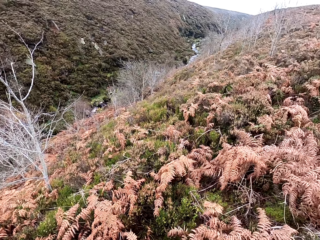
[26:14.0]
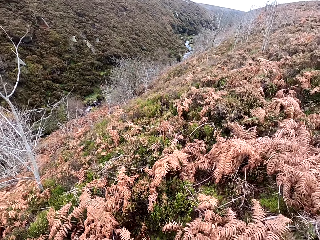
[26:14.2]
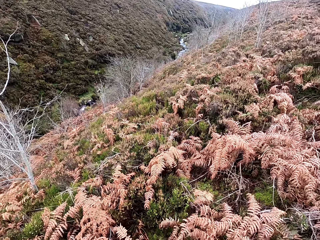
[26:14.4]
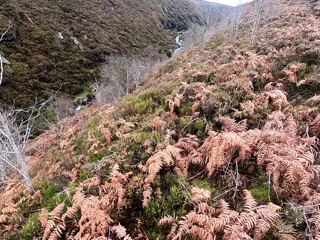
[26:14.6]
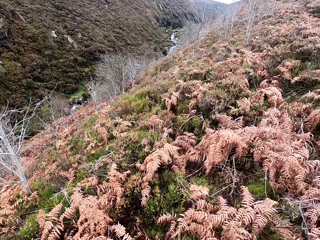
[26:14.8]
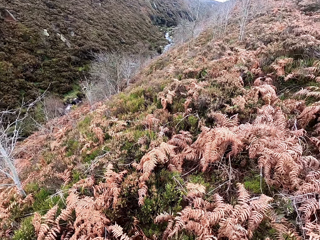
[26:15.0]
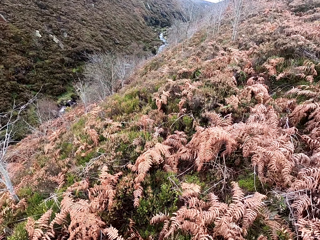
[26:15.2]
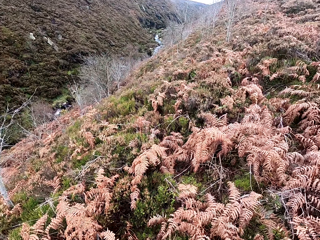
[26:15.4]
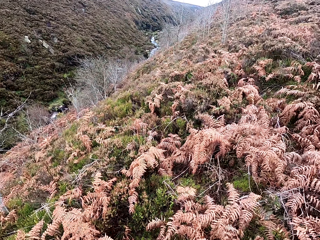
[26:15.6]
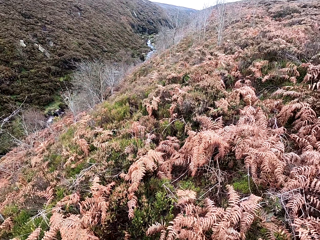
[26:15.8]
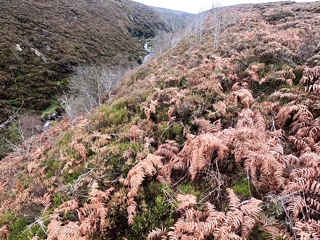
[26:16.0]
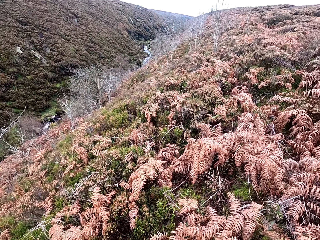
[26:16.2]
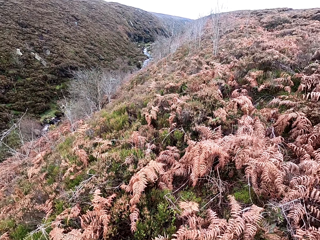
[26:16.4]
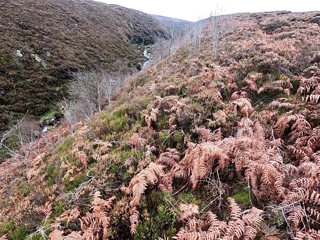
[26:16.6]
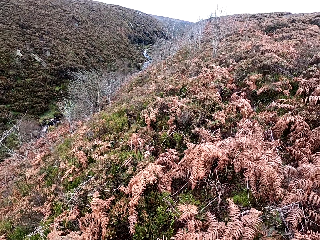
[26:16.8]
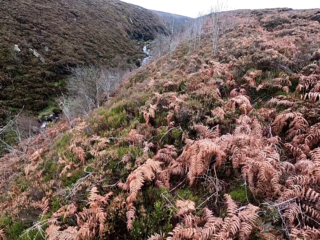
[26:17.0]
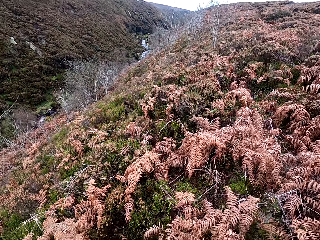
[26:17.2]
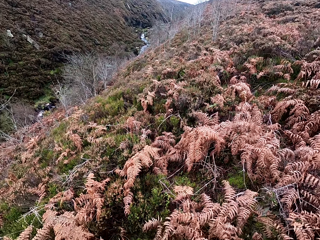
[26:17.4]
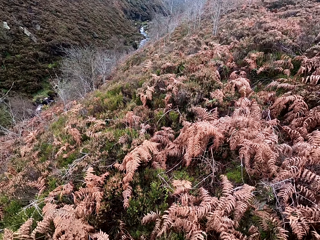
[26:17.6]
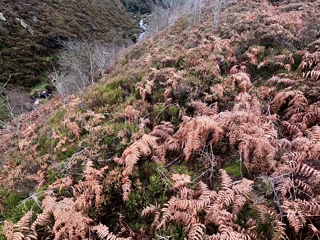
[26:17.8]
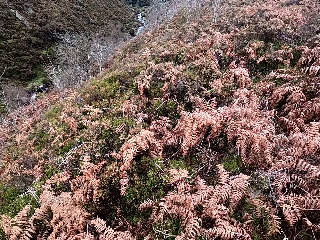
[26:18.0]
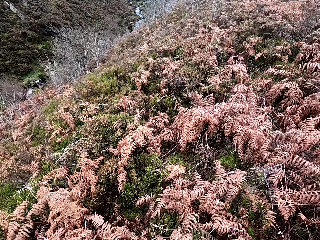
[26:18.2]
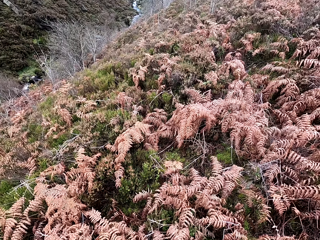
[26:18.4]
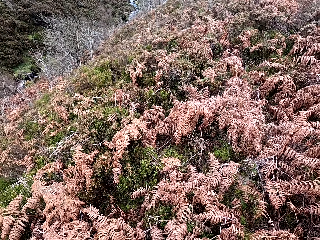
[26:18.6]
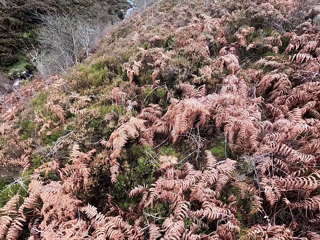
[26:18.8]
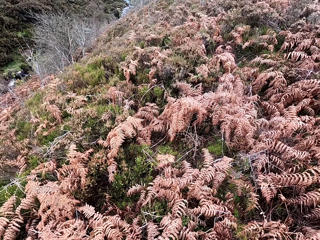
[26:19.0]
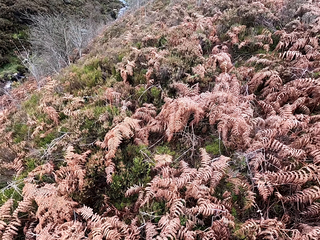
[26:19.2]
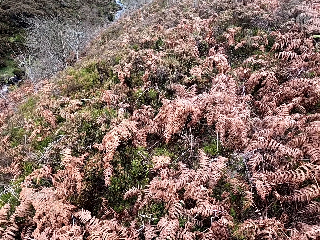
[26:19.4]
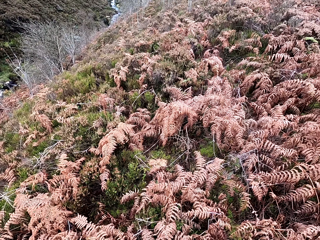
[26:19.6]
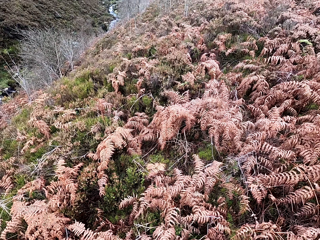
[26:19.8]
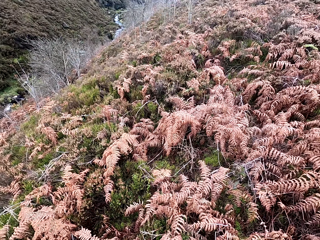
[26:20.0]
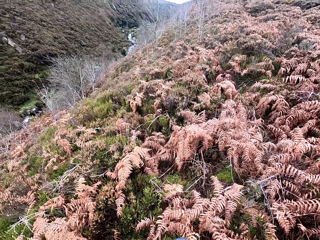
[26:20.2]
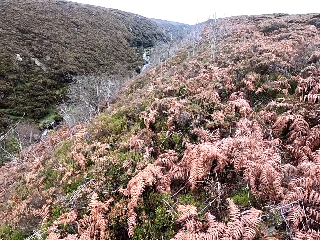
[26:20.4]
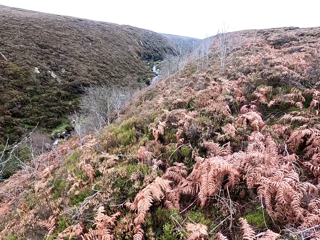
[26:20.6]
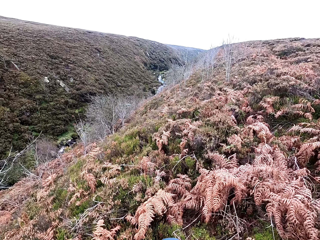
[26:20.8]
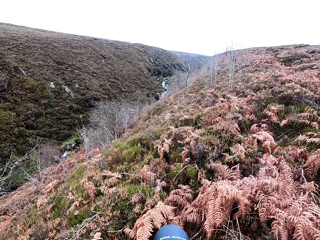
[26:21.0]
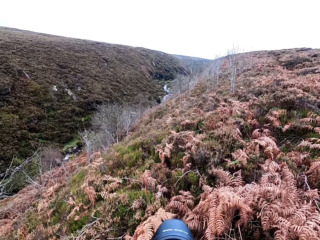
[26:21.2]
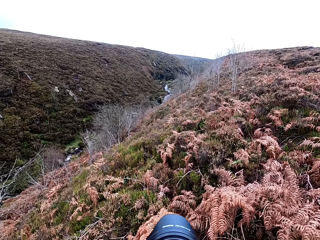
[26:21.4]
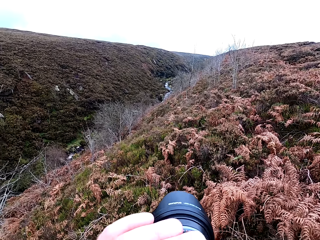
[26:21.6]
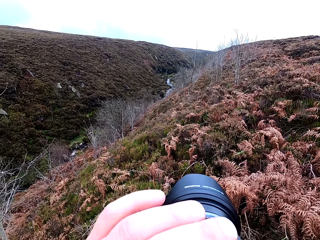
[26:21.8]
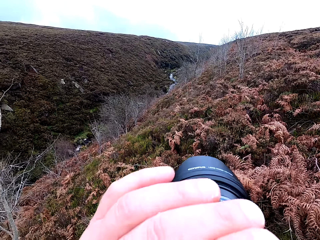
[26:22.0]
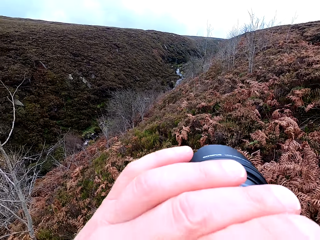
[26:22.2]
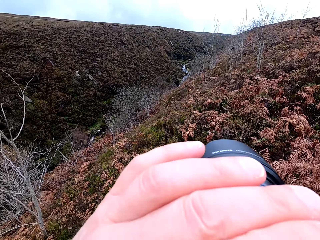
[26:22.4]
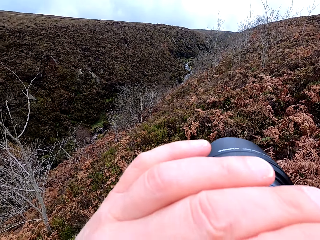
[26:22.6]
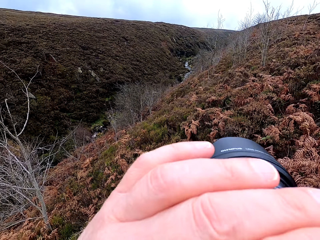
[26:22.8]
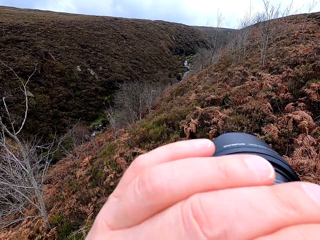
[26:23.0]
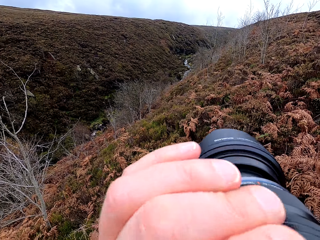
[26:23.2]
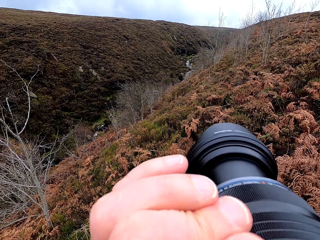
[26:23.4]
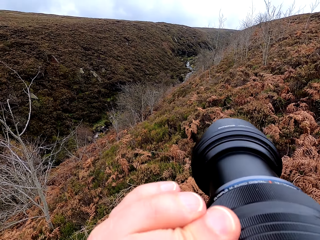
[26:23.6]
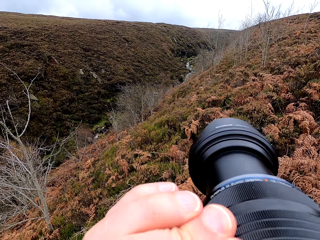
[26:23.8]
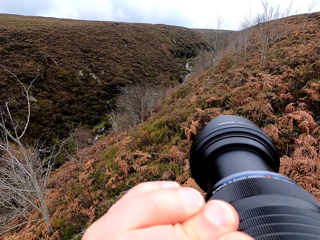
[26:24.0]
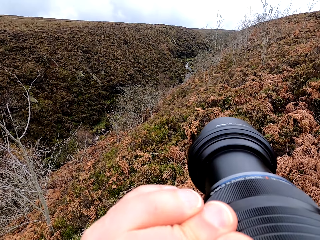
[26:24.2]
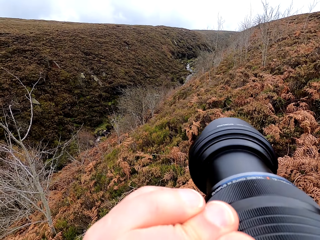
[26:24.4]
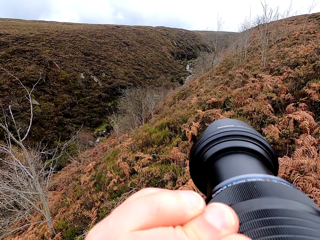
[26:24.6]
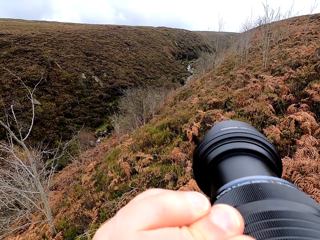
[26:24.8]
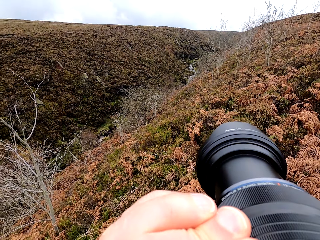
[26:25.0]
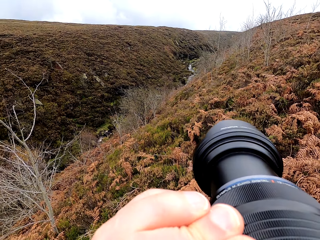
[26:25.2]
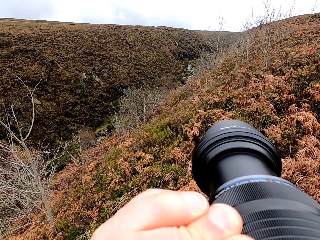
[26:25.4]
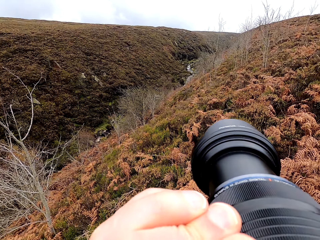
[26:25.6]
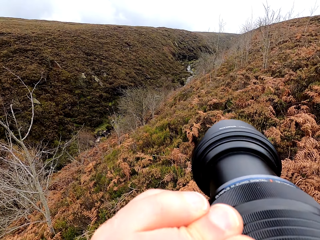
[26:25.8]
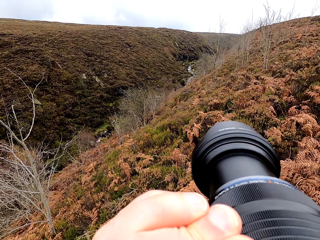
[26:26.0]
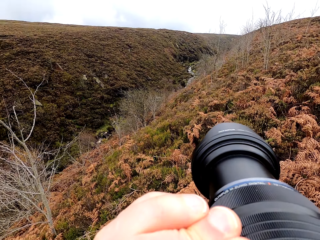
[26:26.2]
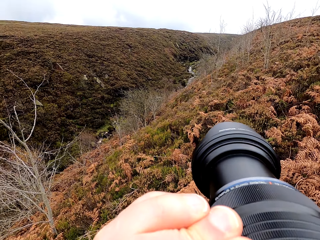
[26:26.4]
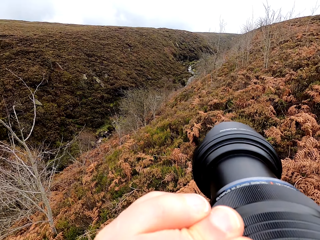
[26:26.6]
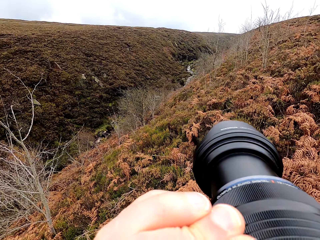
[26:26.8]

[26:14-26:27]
The camera wearer uses binoculars. They take pictures with the camera.

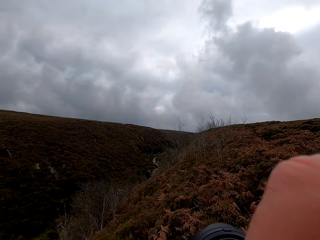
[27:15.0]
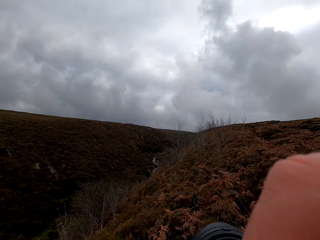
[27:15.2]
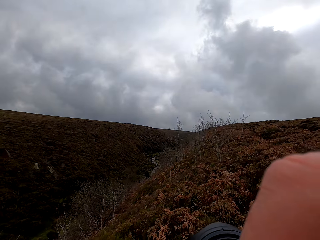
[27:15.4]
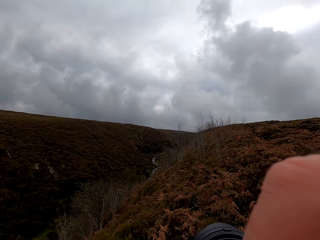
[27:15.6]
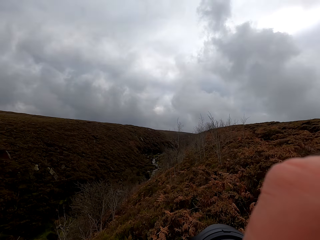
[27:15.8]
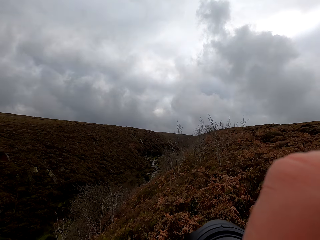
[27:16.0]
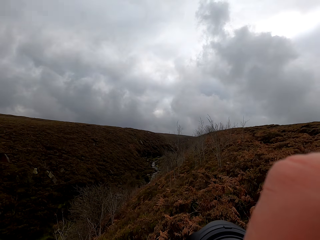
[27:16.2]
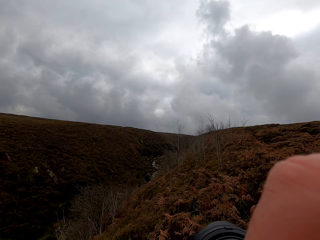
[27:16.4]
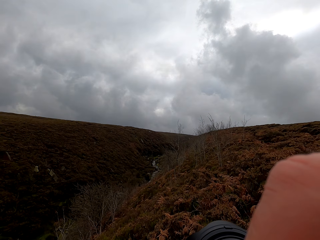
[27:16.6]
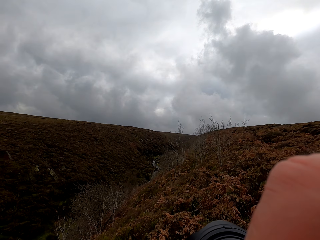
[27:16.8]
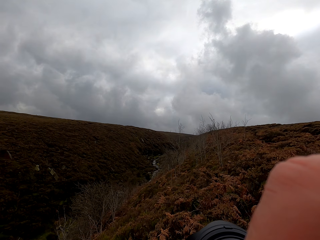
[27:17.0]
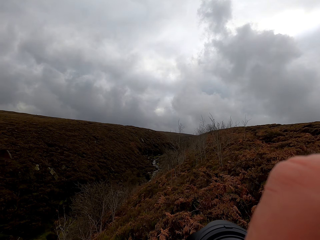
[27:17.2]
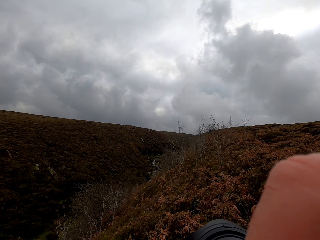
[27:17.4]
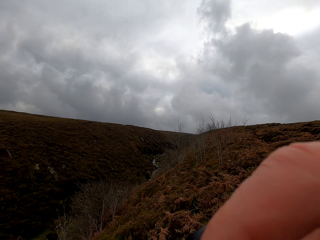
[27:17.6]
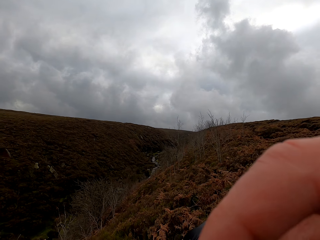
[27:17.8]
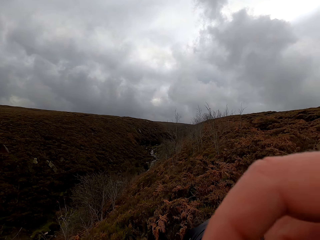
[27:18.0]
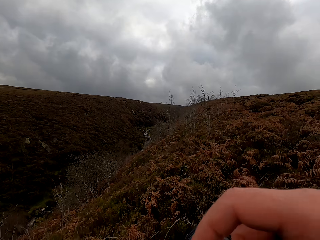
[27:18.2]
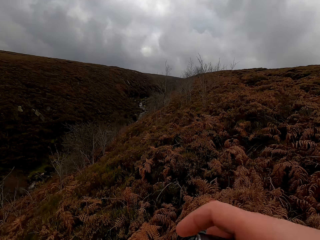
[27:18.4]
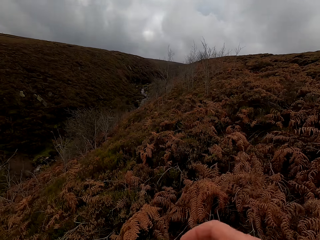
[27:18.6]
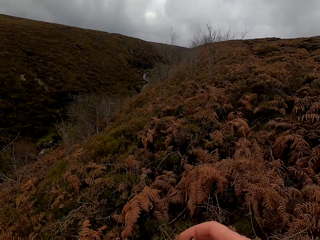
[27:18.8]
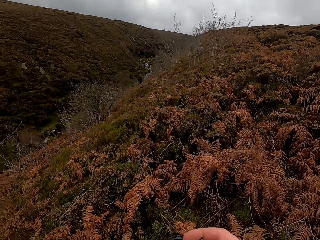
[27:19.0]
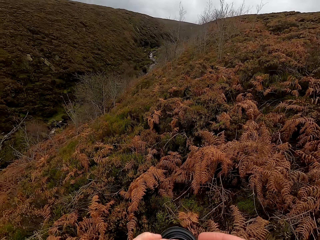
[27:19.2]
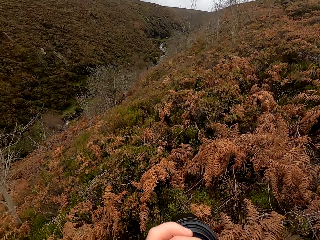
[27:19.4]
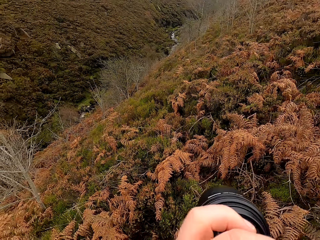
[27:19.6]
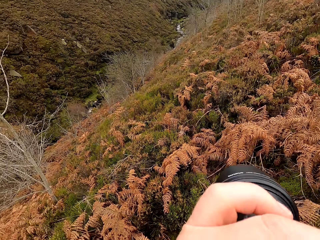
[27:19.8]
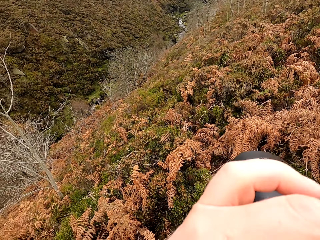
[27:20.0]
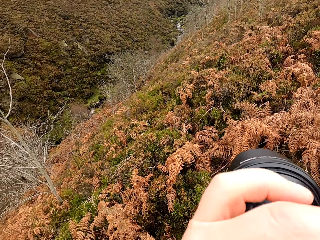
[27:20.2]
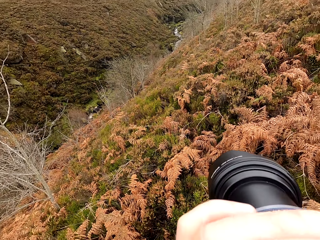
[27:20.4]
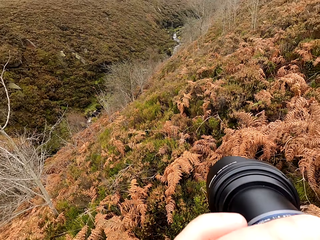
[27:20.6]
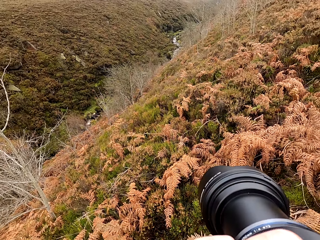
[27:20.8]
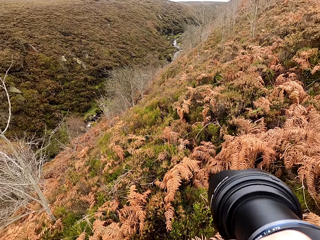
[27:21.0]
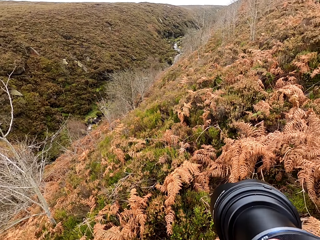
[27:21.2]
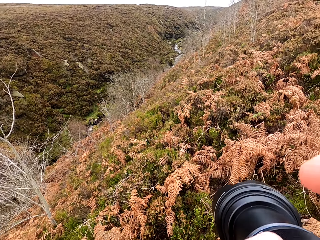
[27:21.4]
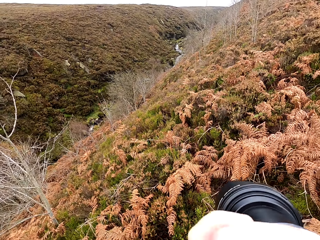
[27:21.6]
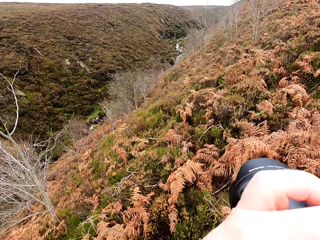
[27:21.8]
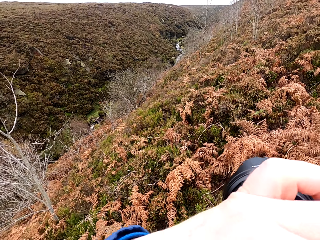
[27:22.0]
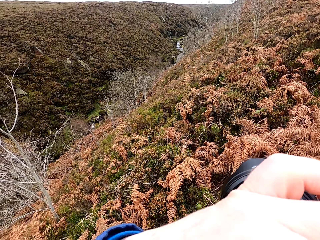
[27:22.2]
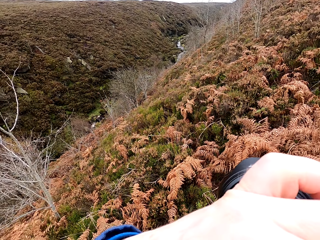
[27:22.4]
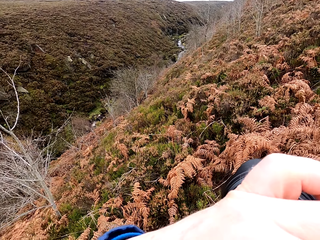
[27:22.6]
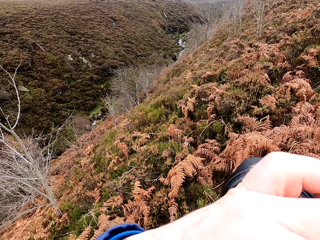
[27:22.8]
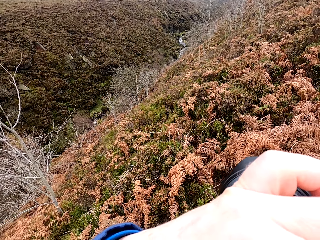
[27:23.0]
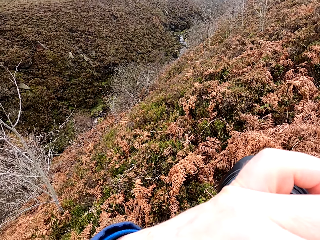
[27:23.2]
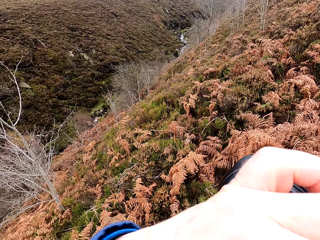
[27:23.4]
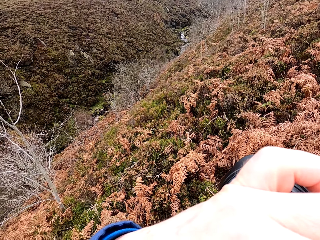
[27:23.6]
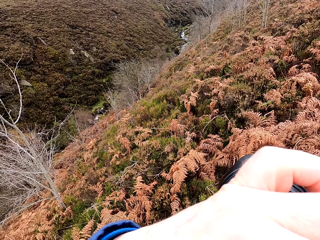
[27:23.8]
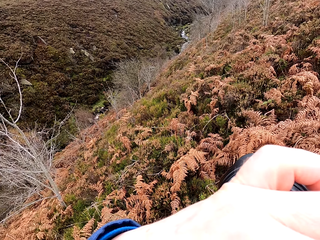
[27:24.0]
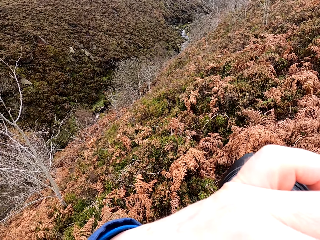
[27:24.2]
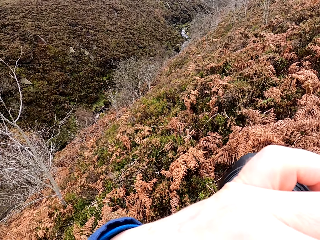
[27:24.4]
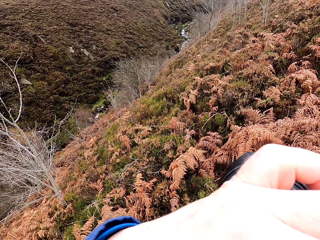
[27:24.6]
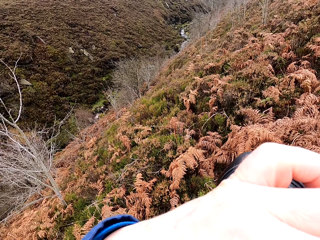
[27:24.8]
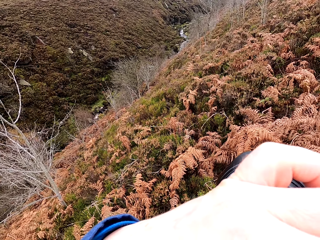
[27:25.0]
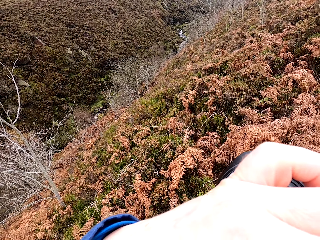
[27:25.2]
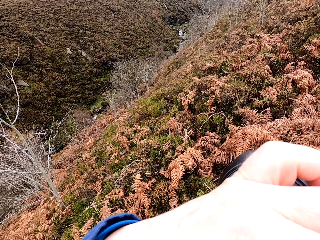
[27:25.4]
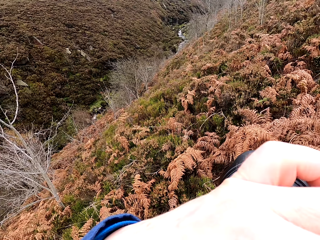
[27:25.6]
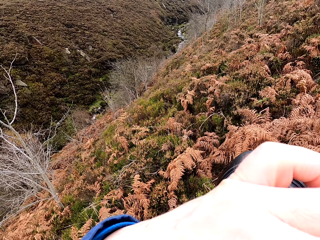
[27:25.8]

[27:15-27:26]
The camera wearer clicks the camera to take a shot. They lower the camera downhill. They take a photograph.
